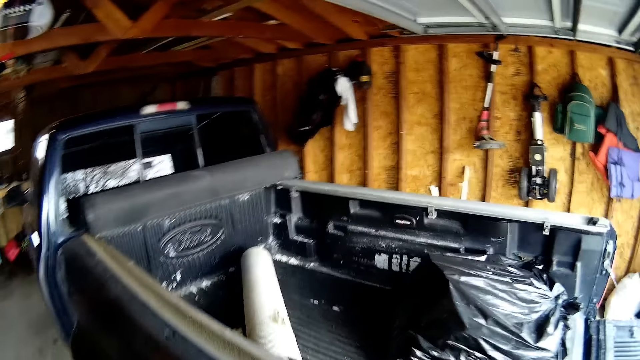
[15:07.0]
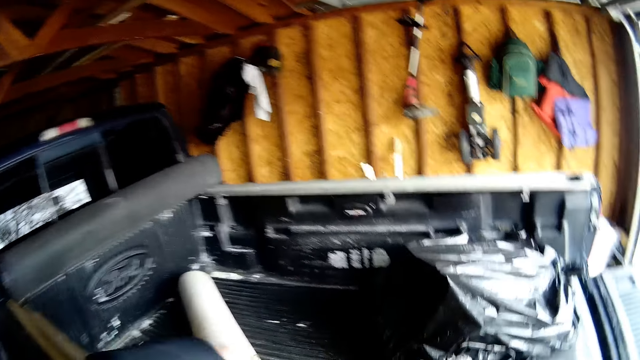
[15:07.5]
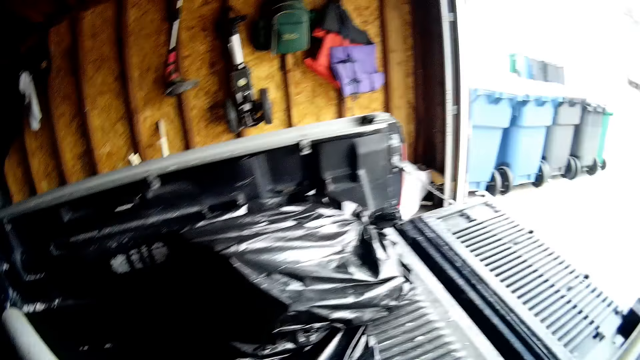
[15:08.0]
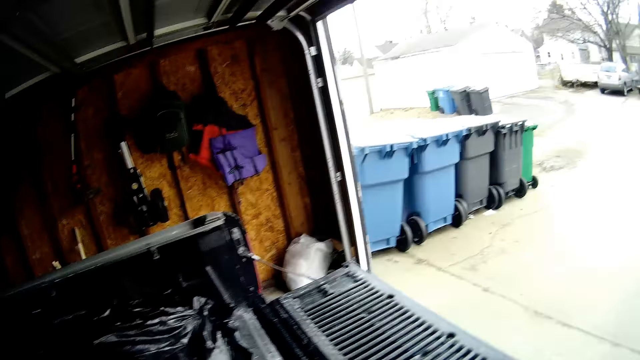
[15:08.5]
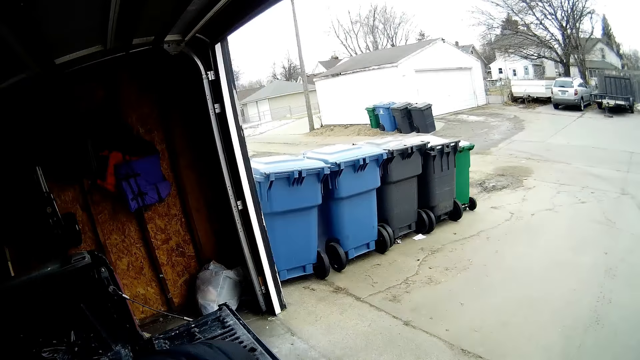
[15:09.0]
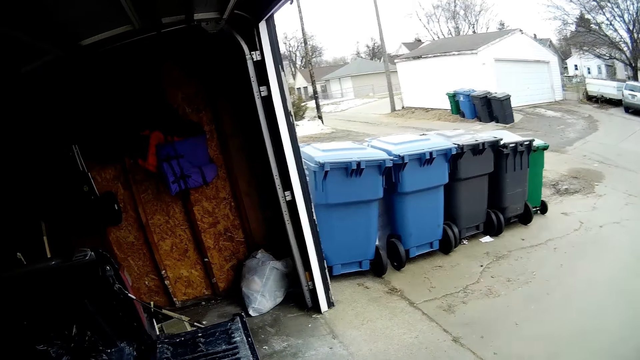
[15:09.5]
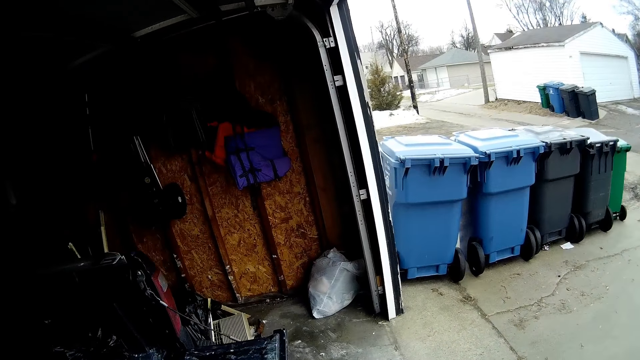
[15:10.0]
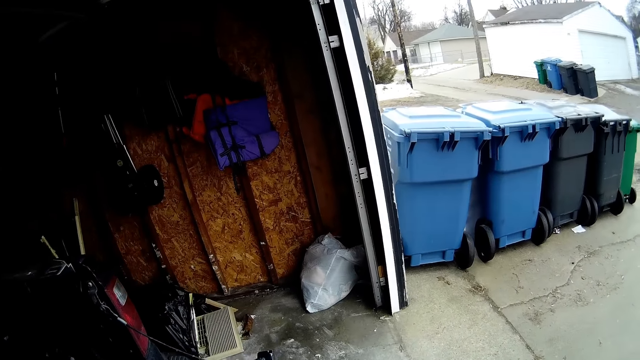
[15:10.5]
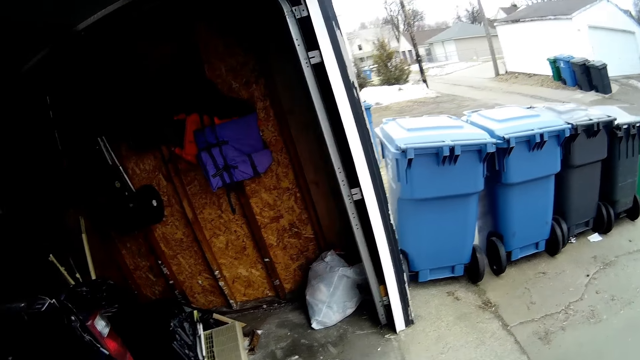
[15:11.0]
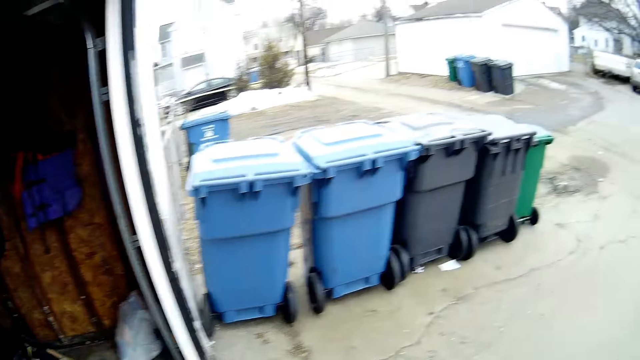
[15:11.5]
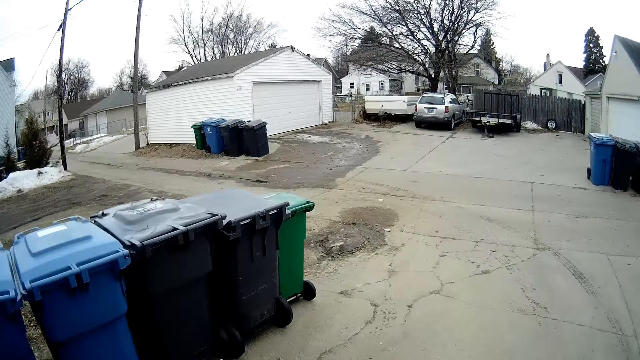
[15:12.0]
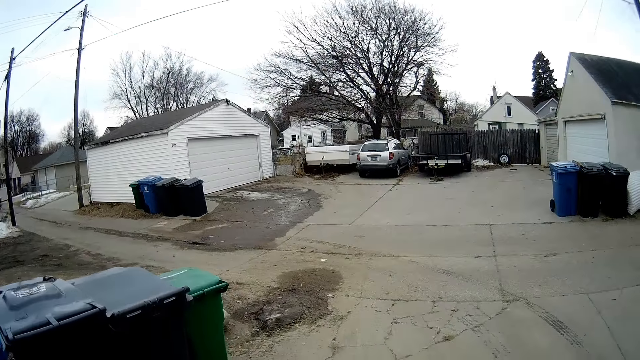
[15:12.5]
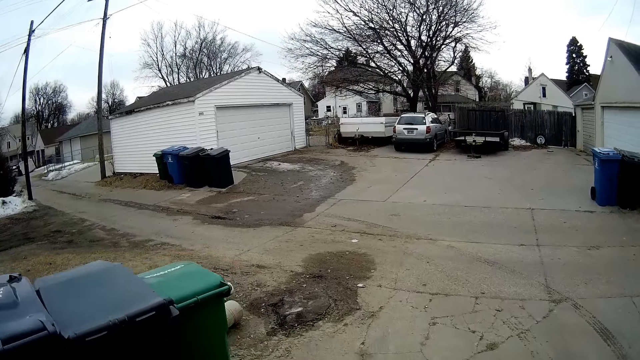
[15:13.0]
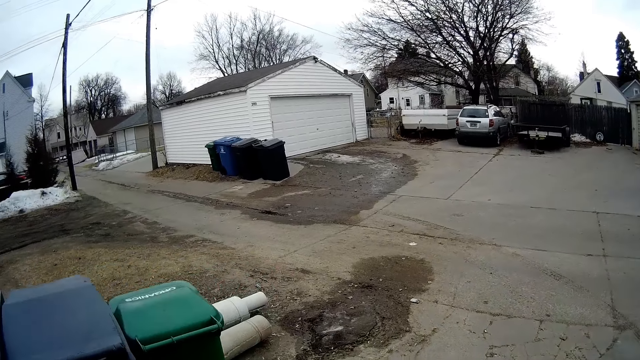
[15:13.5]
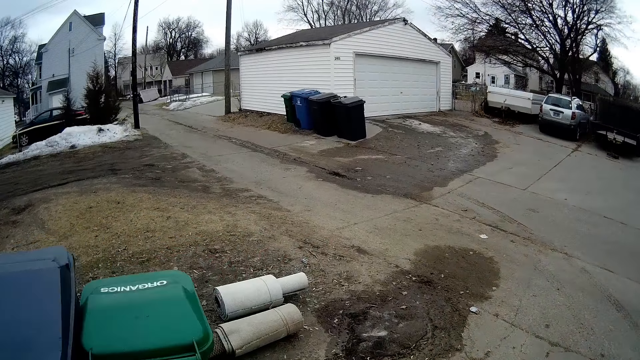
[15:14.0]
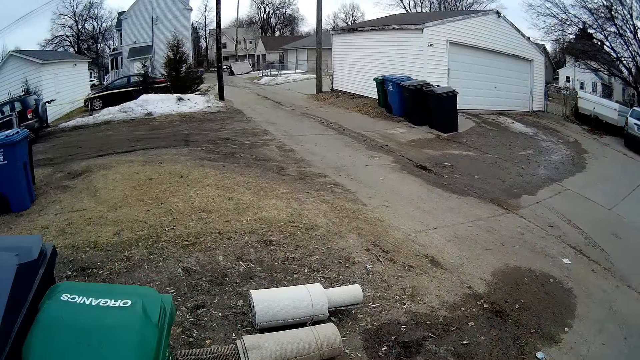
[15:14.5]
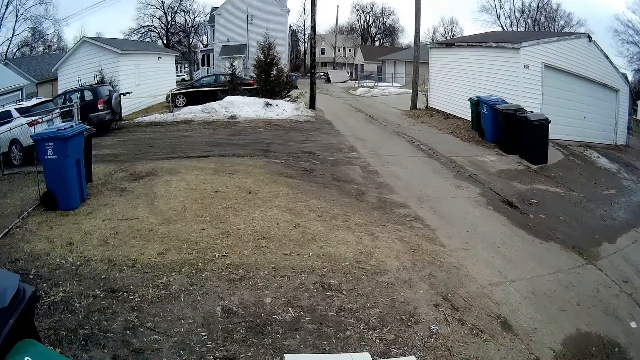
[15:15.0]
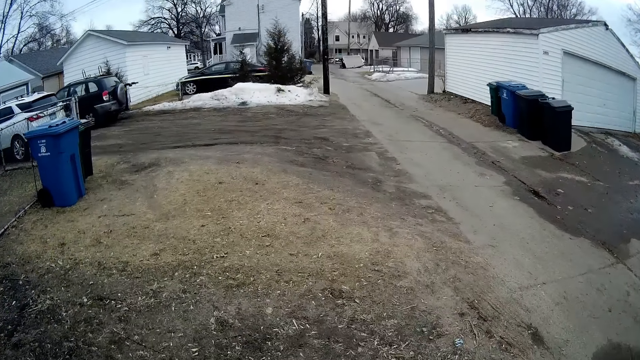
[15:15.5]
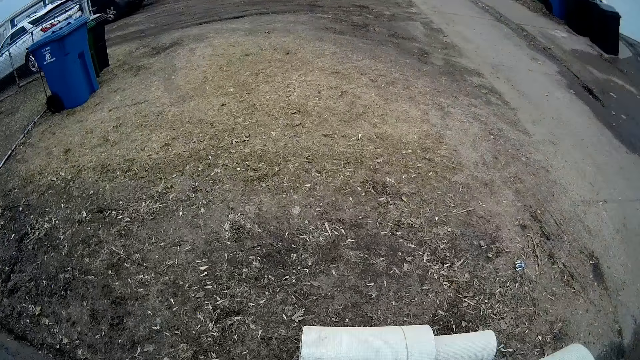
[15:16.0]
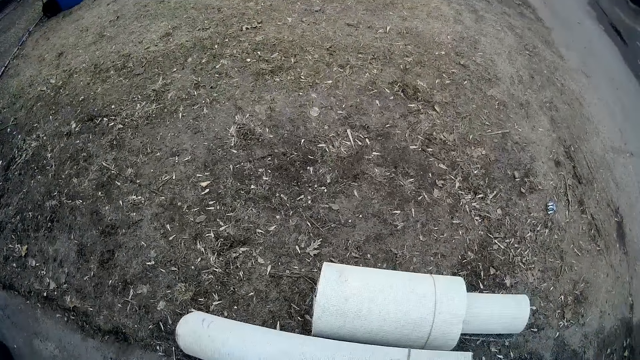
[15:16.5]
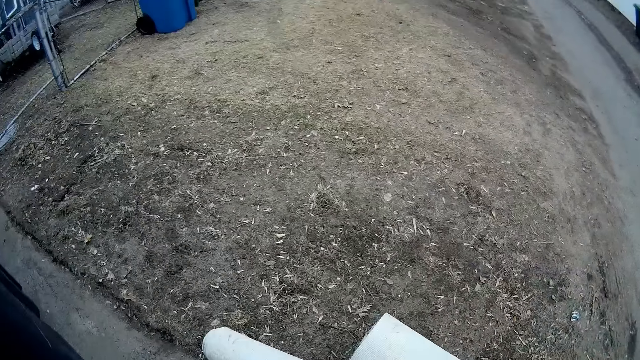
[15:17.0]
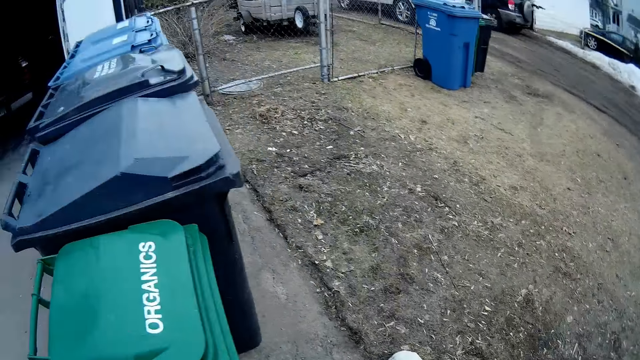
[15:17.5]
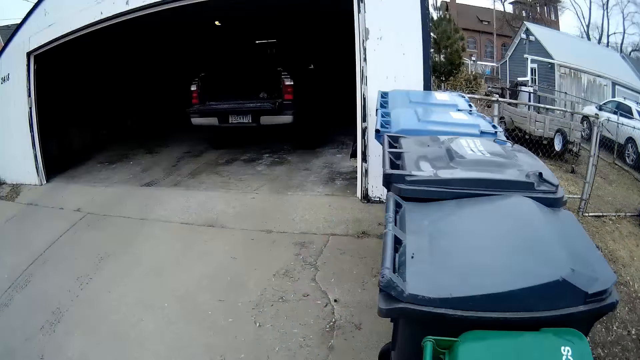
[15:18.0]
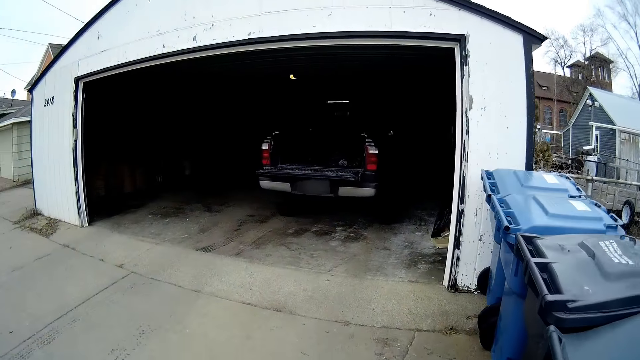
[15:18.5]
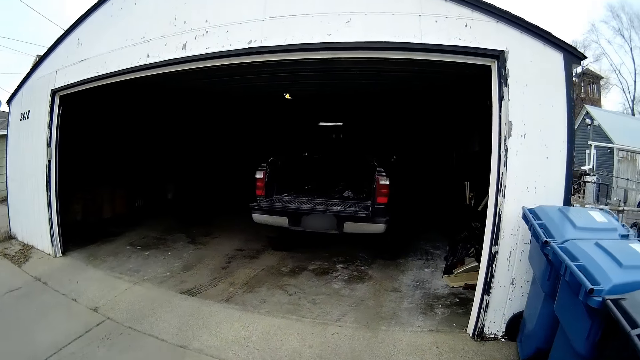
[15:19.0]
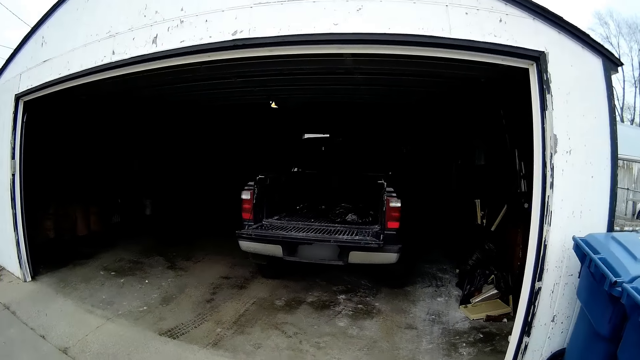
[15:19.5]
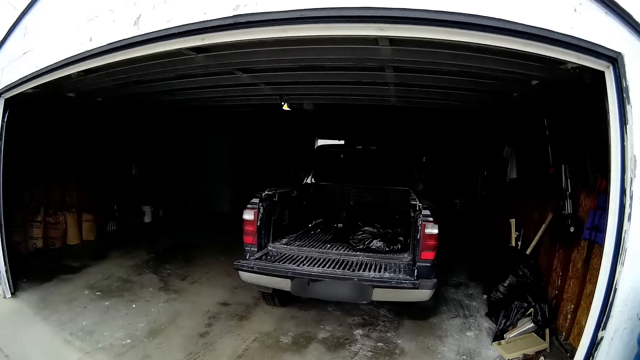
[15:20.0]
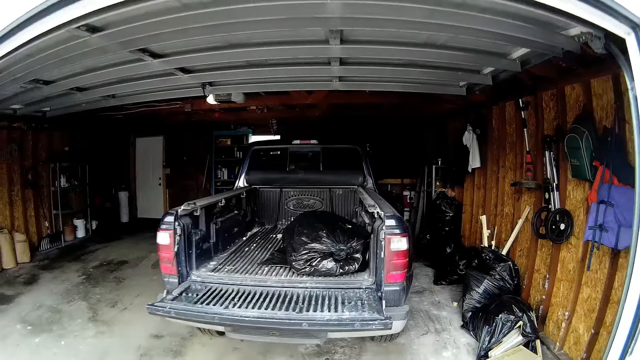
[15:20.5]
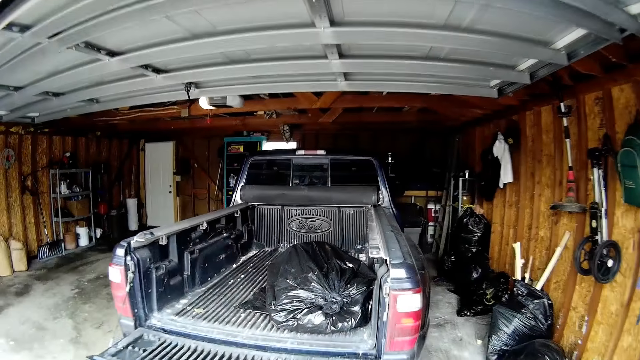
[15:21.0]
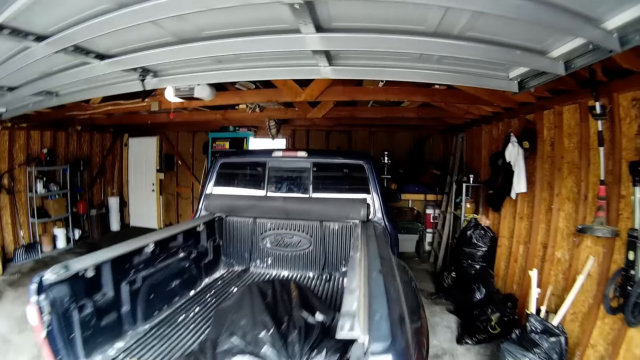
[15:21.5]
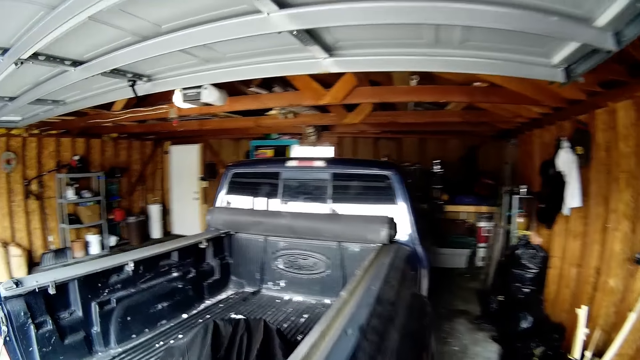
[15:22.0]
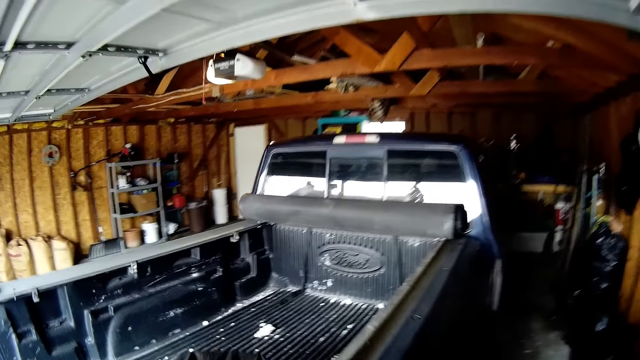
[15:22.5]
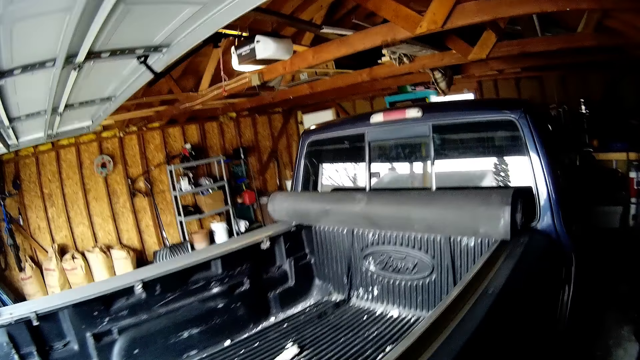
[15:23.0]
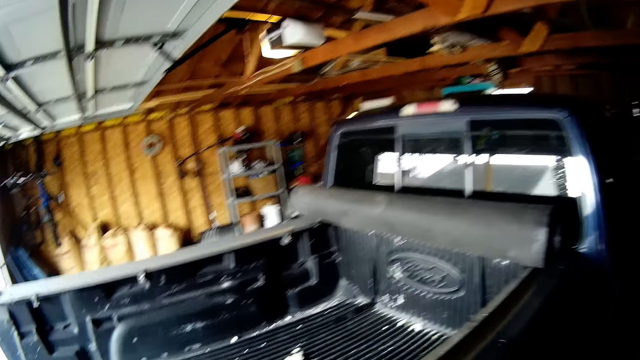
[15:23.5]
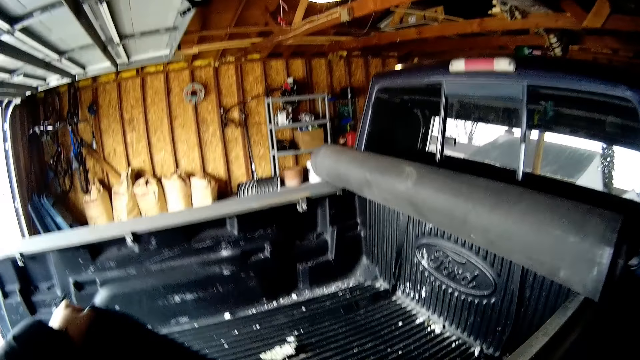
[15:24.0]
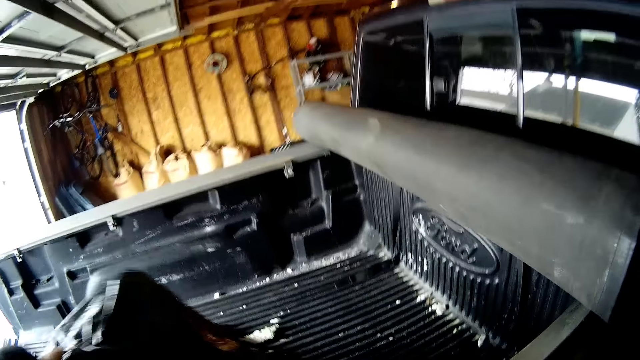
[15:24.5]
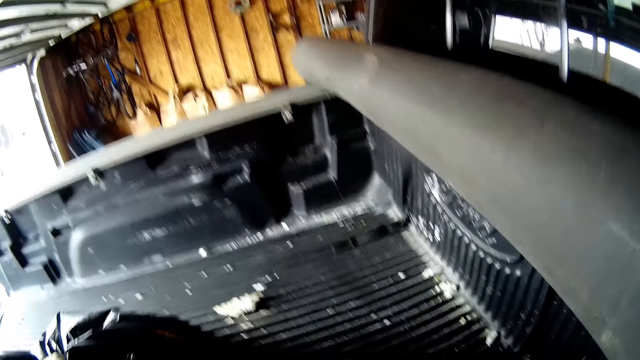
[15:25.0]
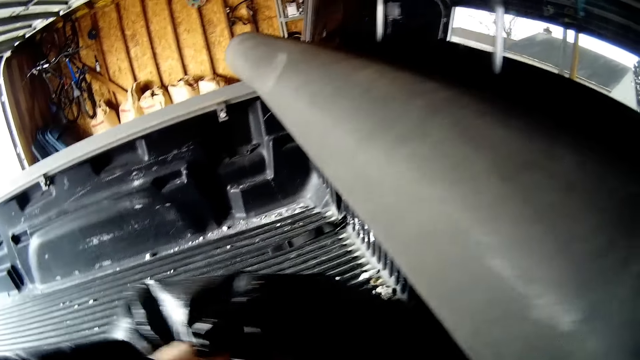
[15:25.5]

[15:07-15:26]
The camera wearer stops walking. They walk out the garage, pick up a wire mesh or carpet, and walk. They place the carpet on the ground. They walk back into the garage. They push a paper bag on the pick-up bed.

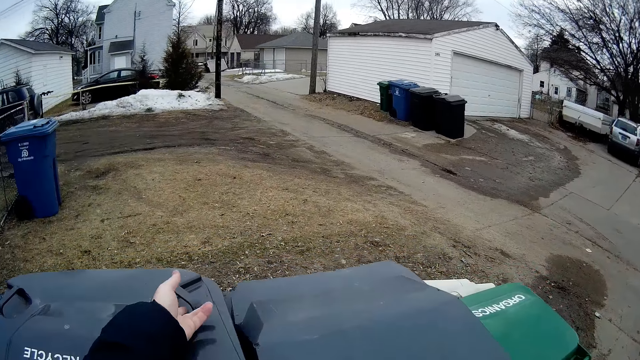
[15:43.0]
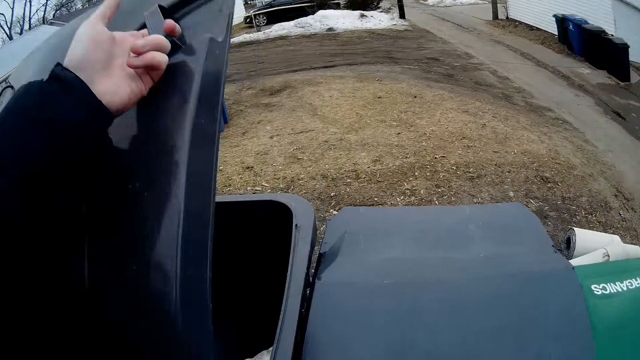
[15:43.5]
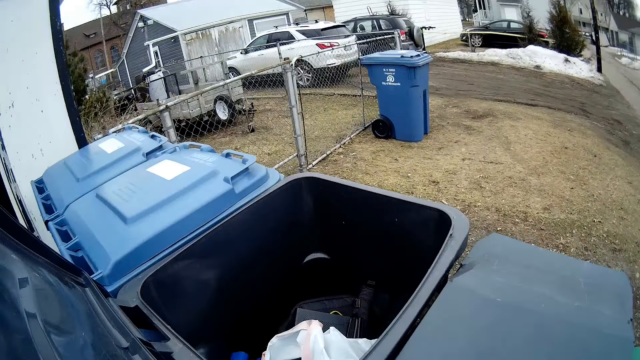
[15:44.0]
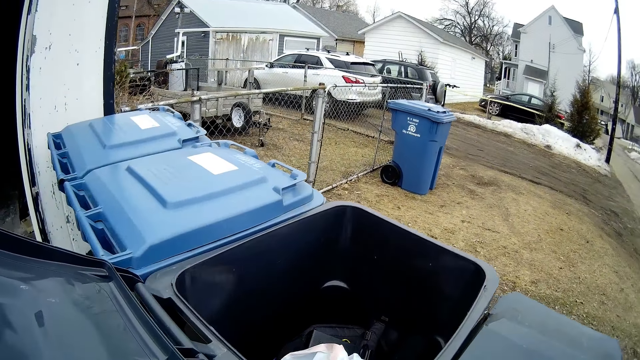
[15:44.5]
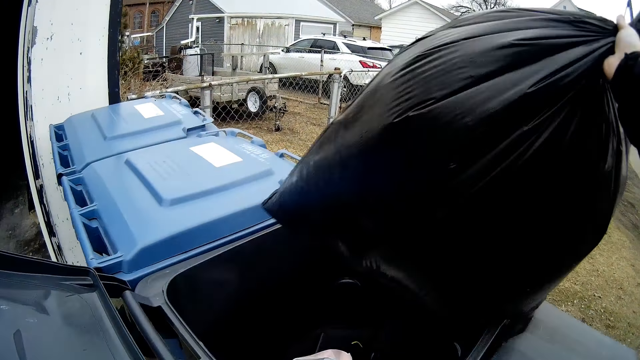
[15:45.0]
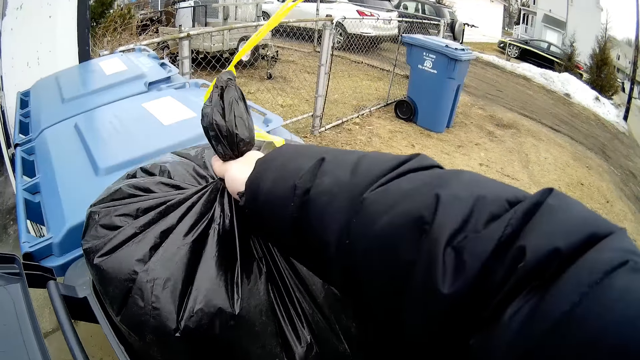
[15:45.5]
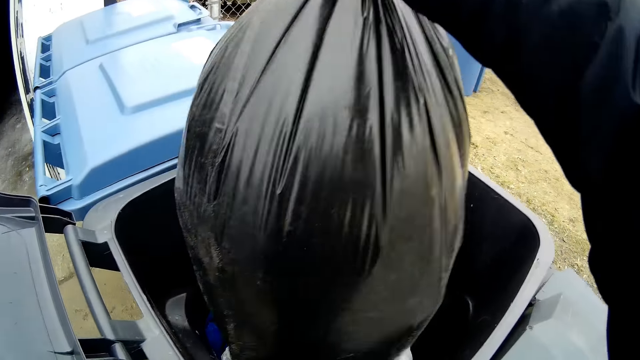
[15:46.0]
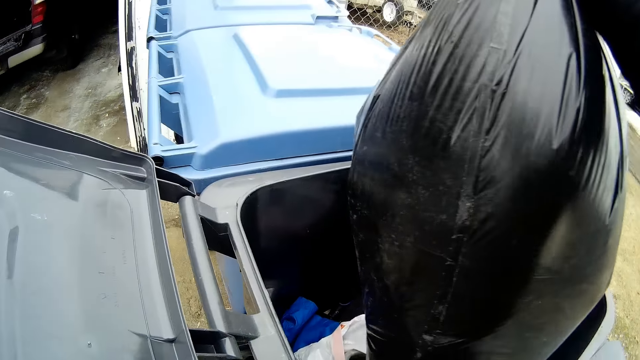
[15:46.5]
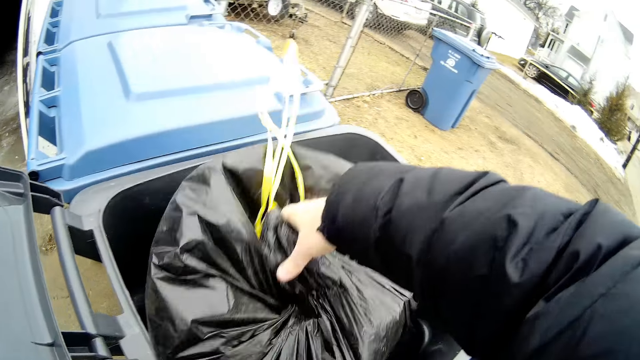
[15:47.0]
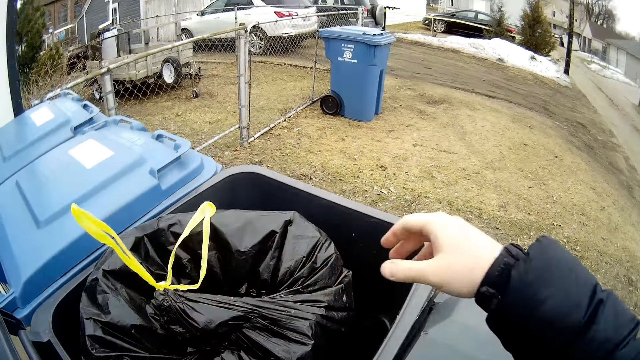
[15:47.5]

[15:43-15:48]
The camera wearer opens a dustbin. They put a paper bag in the dustbin.
